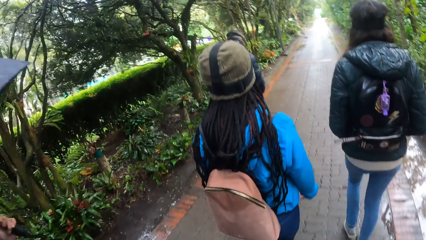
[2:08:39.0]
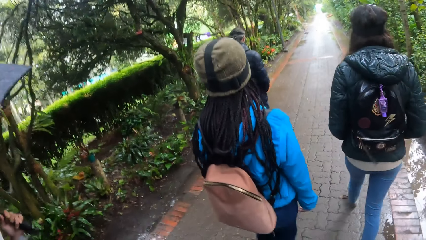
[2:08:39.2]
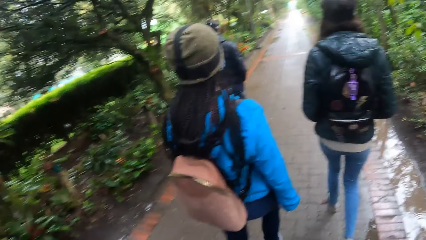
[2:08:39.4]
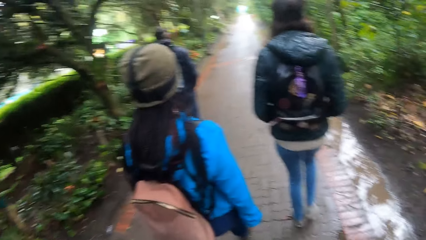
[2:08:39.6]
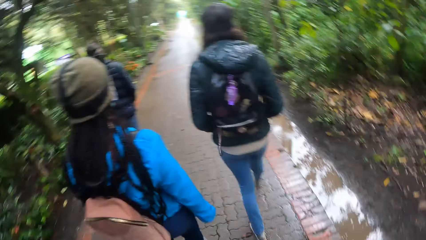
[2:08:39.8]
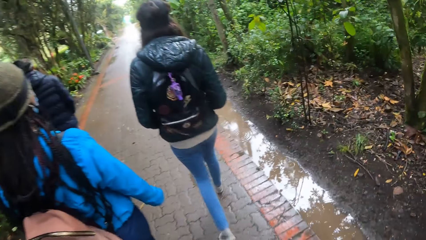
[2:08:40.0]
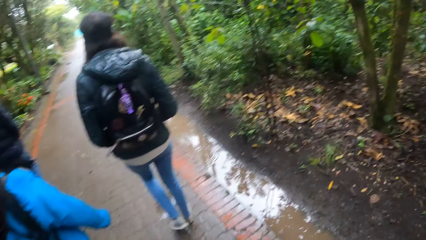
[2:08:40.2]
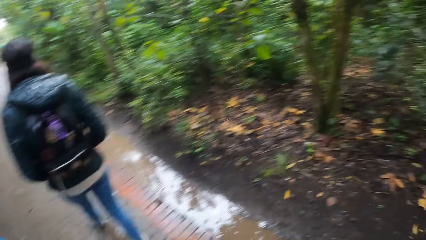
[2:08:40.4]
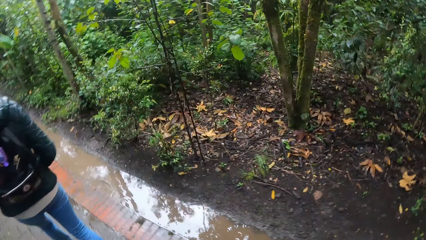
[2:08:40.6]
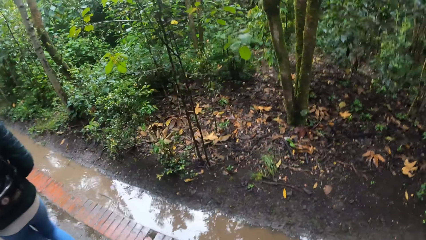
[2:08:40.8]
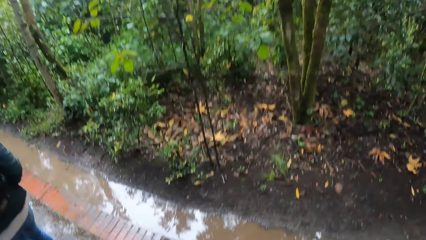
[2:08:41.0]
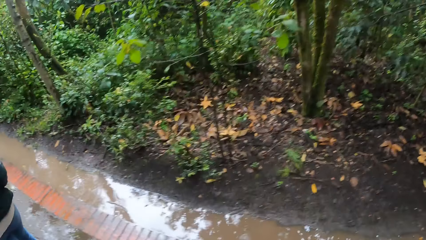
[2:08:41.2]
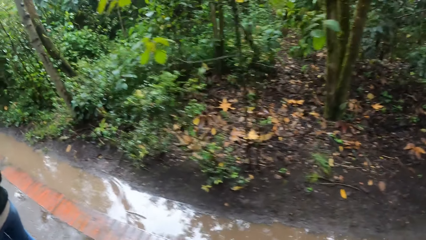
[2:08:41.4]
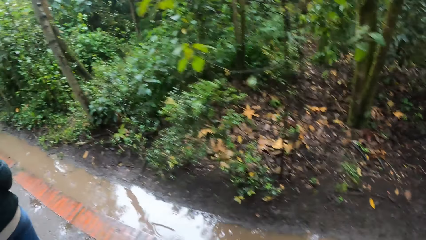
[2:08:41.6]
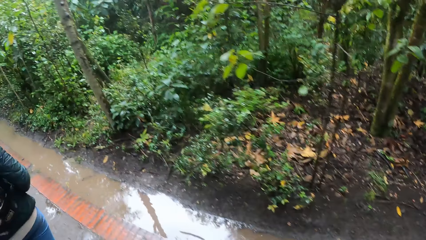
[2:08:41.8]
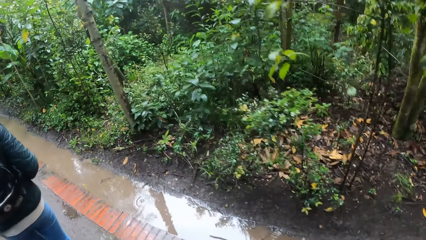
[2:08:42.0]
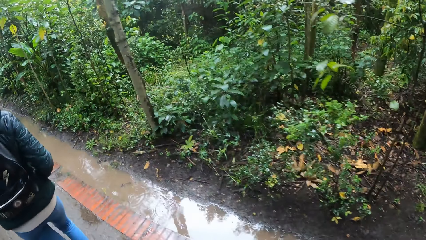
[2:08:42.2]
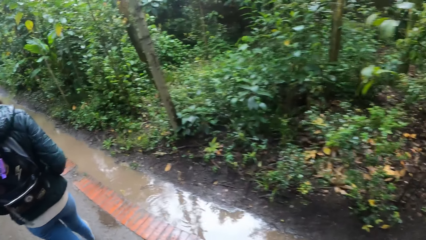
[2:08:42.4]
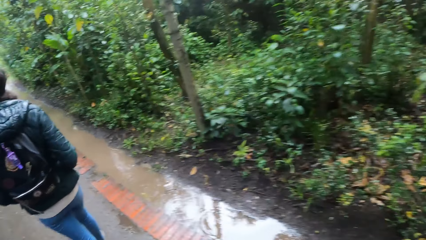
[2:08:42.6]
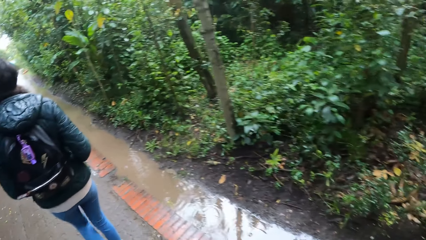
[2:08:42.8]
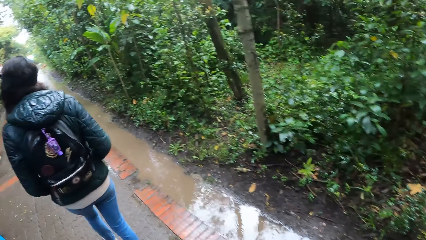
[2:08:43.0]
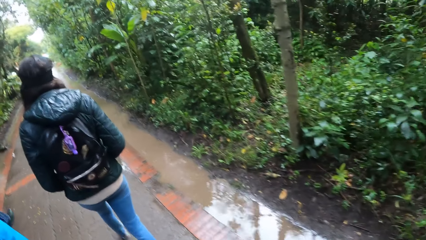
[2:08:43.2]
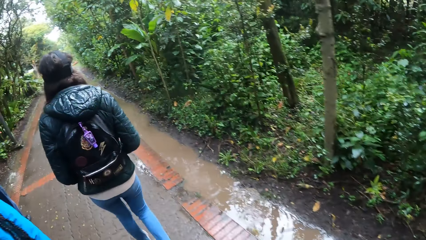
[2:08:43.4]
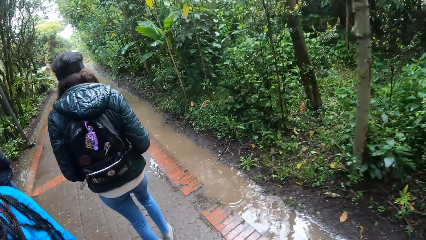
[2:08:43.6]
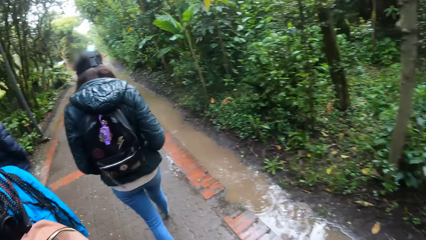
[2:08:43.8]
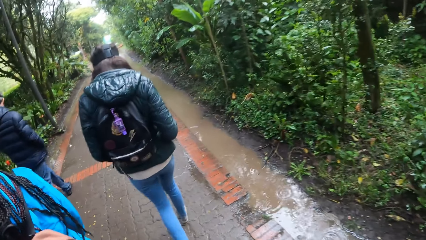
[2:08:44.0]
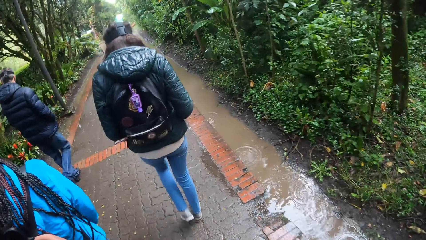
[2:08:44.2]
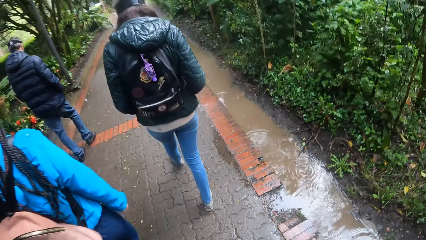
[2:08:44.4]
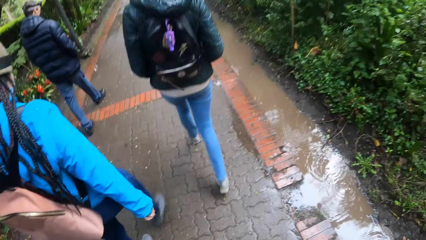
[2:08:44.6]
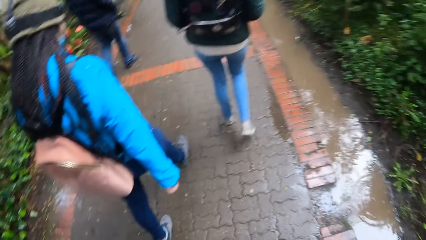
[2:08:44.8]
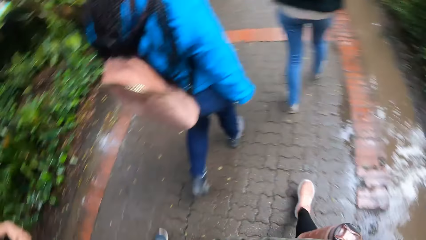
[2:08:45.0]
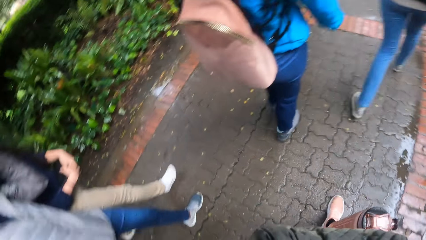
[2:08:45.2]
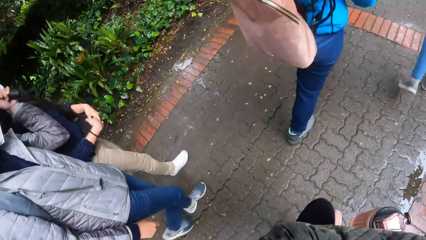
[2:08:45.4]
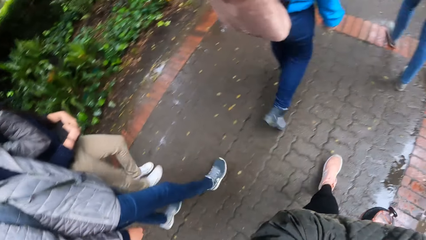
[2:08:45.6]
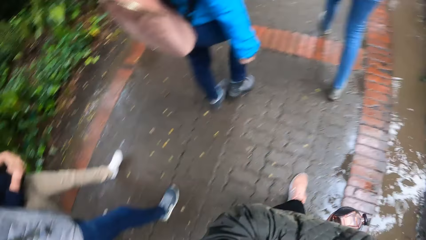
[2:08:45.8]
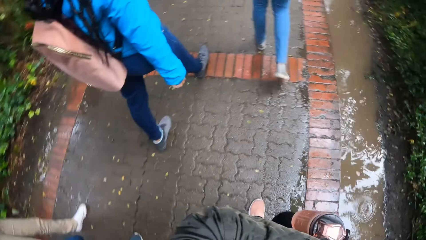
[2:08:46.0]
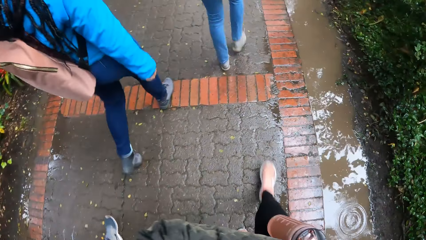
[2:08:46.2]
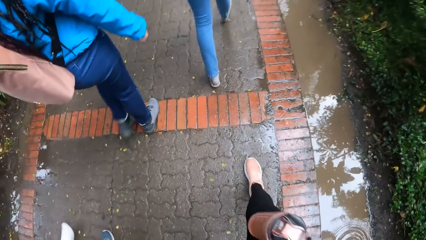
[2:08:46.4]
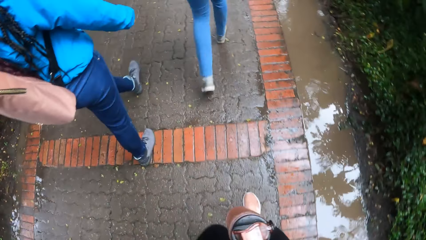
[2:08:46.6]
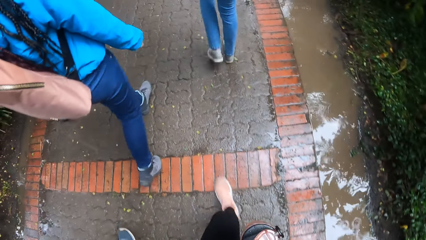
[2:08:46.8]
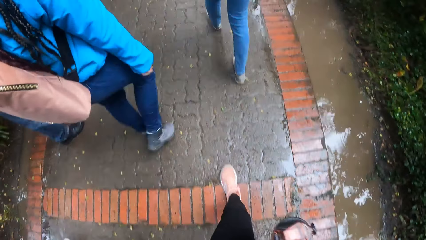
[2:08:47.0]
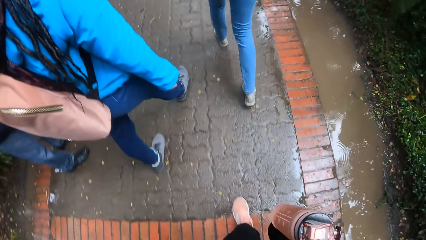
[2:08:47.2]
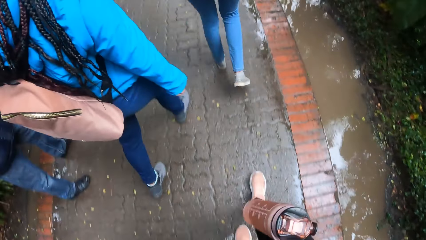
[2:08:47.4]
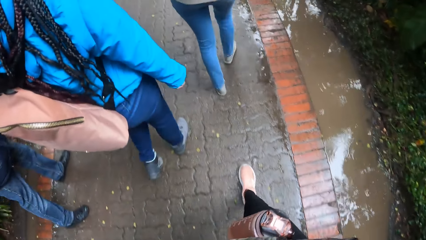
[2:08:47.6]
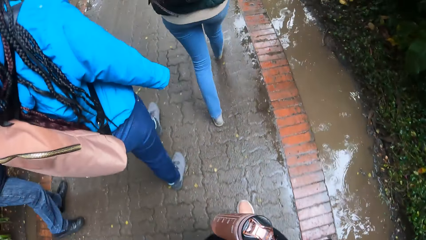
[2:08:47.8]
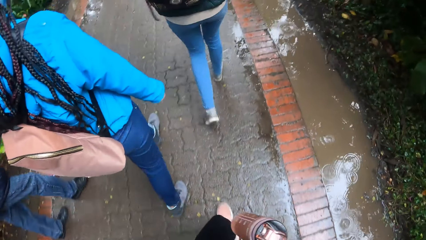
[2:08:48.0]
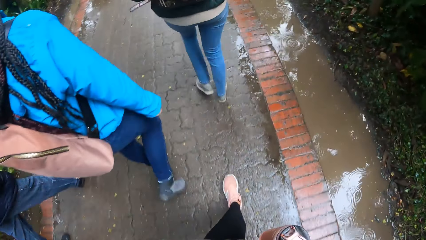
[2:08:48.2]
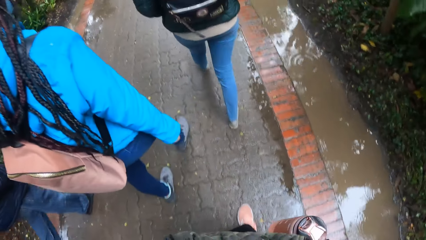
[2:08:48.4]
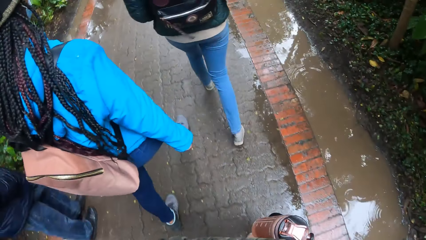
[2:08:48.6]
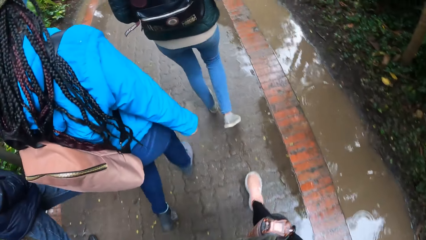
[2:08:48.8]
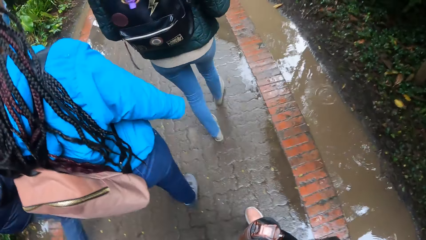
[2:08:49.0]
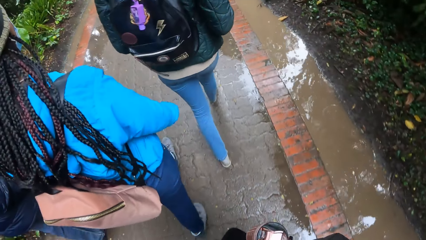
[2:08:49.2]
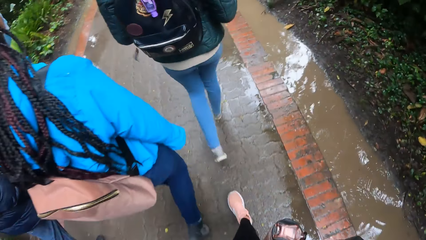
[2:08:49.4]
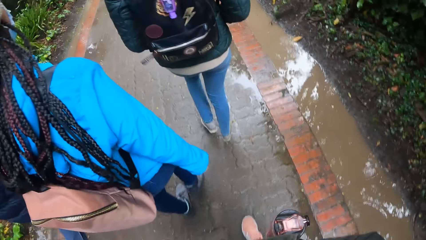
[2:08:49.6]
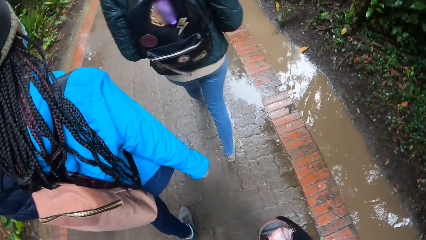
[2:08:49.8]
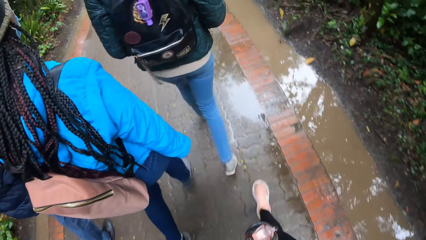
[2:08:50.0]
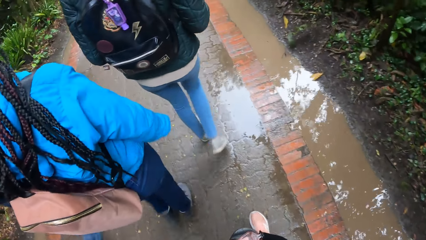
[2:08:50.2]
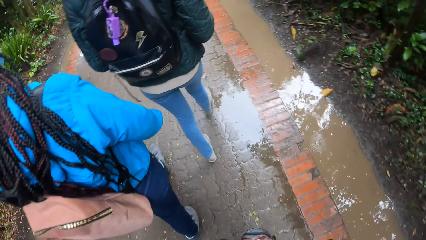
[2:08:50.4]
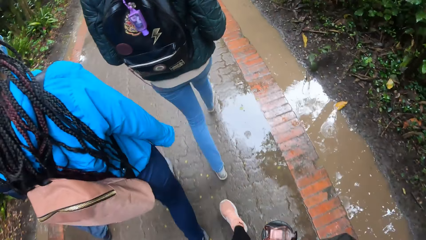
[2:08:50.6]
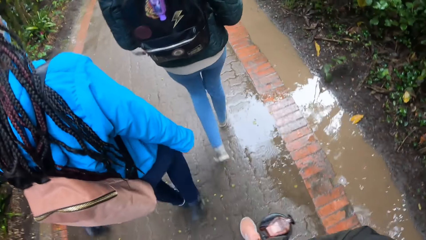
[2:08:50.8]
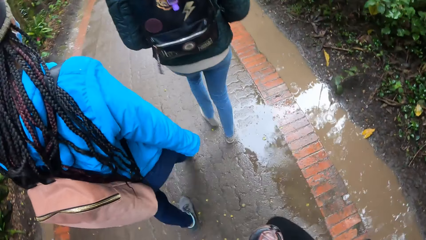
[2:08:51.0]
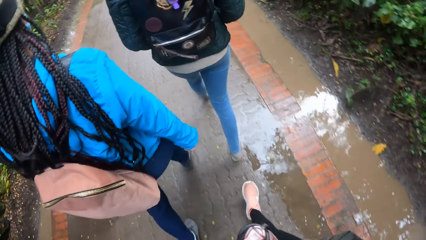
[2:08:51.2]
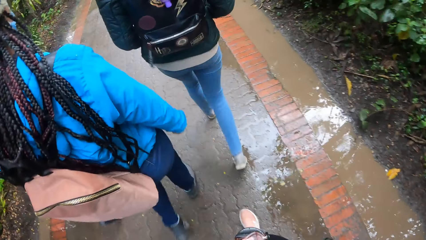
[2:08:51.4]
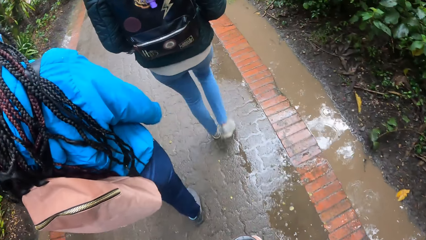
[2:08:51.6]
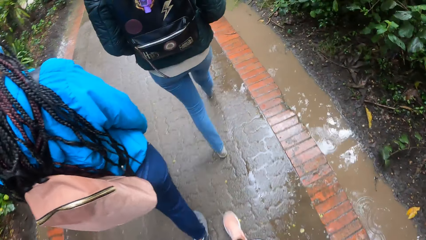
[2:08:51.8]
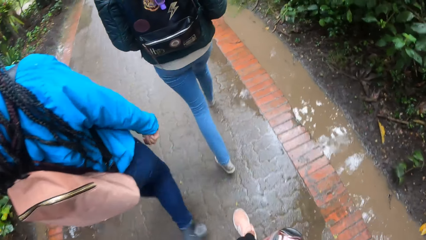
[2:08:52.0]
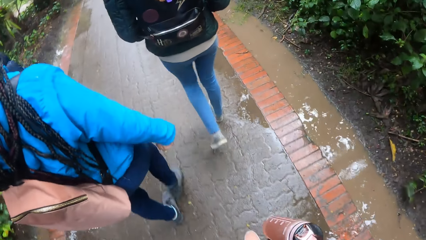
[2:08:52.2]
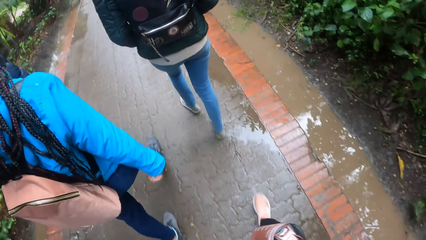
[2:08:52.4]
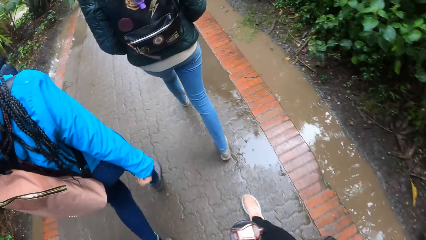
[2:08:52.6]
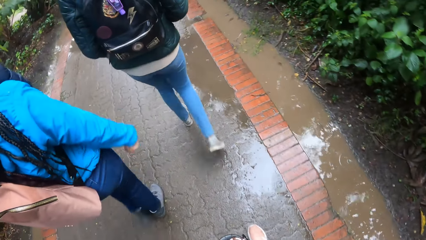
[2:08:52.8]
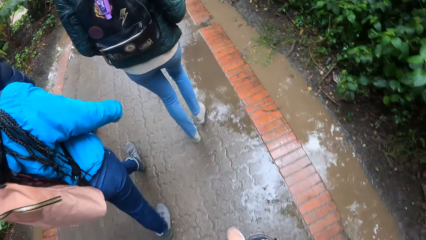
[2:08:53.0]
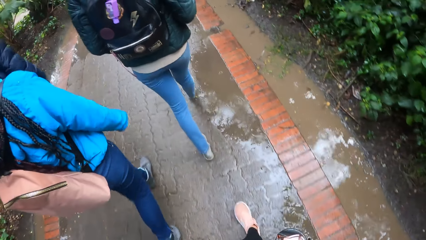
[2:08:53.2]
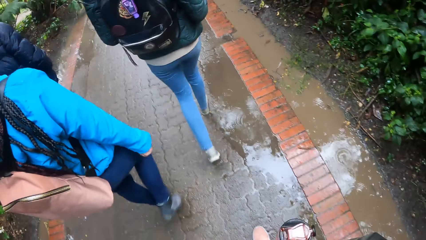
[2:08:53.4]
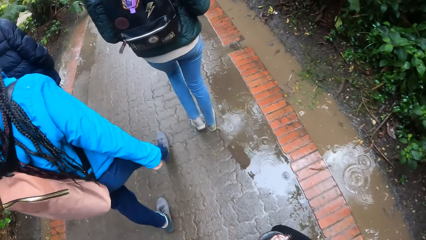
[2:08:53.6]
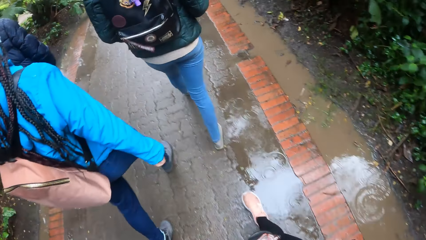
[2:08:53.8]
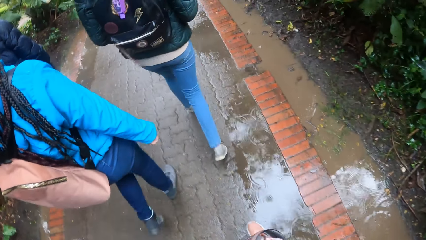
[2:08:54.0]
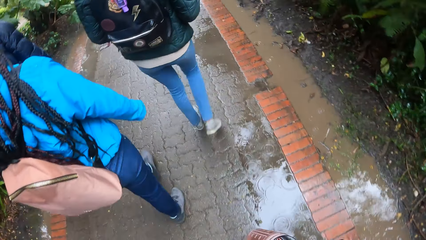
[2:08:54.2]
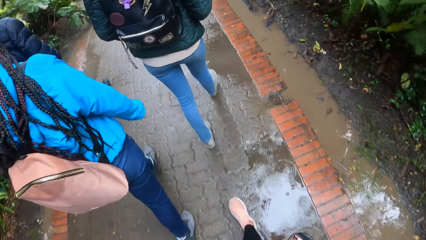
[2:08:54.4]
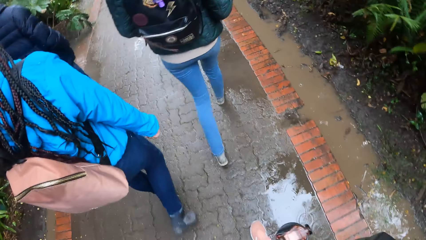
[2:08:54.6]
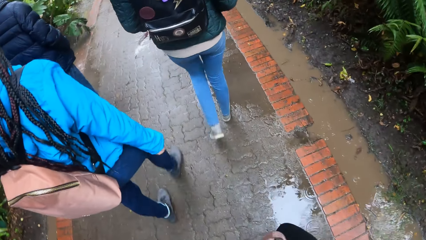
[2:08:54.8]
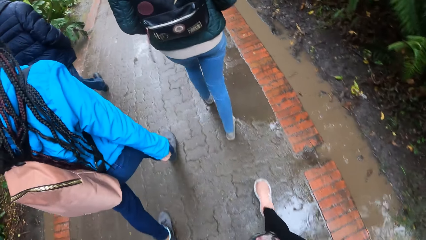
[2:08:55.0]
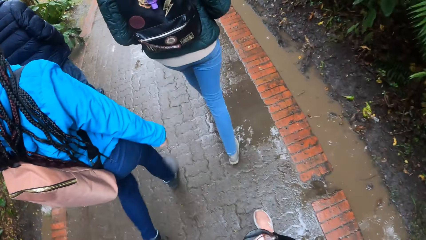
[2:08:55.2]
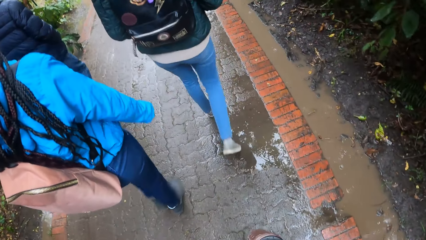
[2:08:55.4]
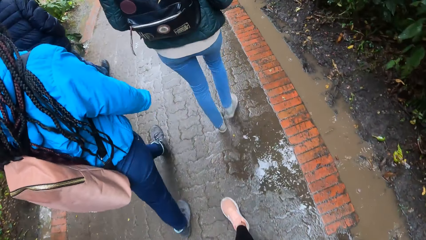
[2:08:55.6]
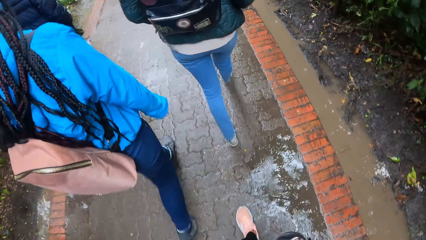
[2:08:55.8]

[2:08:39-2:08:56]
The camera wearer looks sideways. They look at the water. They look down to the left. They look down.
